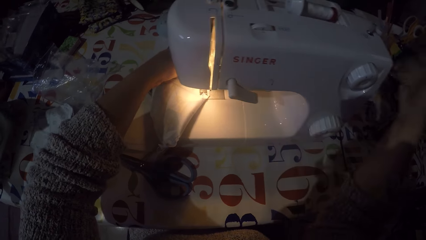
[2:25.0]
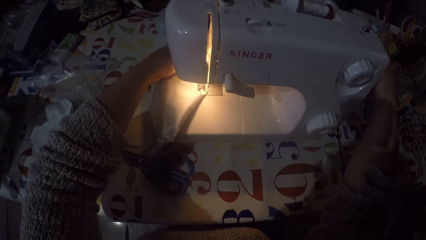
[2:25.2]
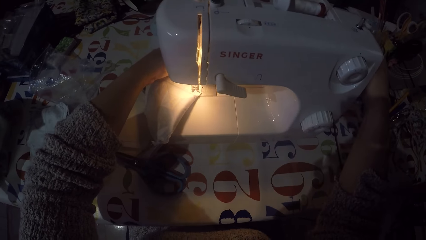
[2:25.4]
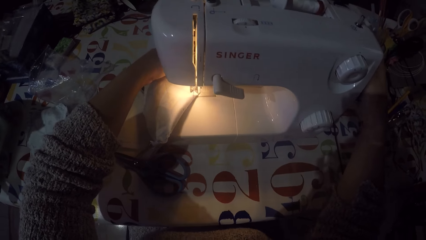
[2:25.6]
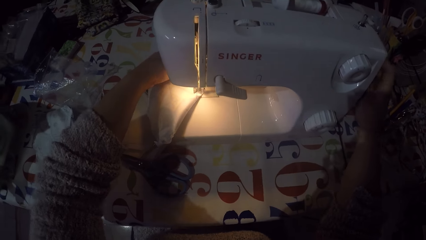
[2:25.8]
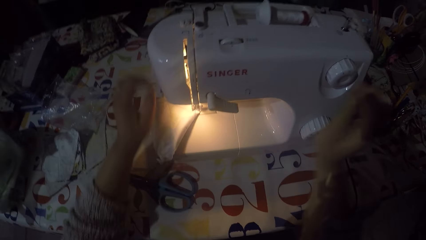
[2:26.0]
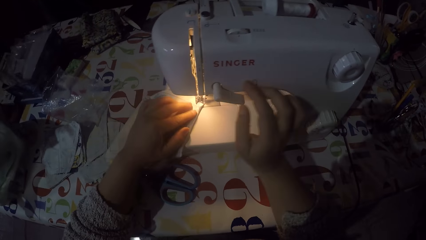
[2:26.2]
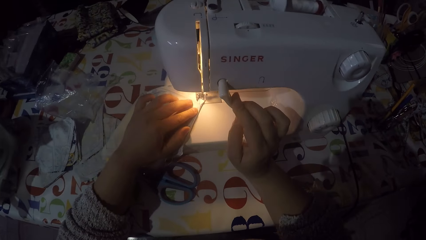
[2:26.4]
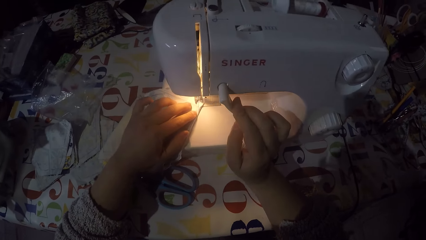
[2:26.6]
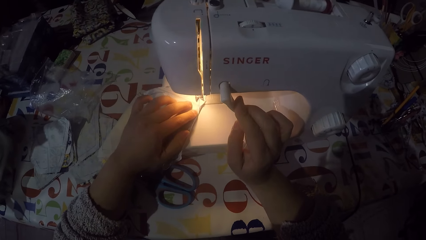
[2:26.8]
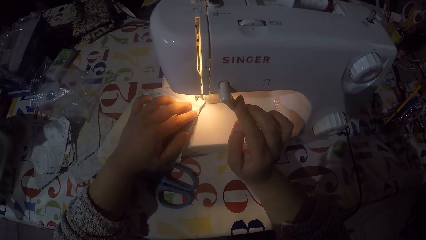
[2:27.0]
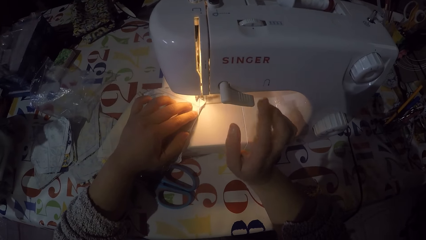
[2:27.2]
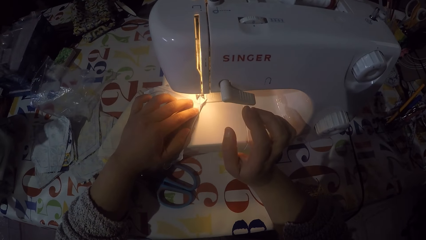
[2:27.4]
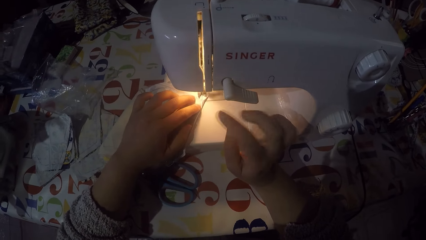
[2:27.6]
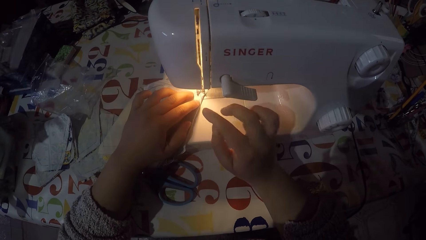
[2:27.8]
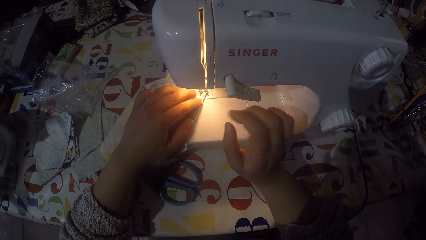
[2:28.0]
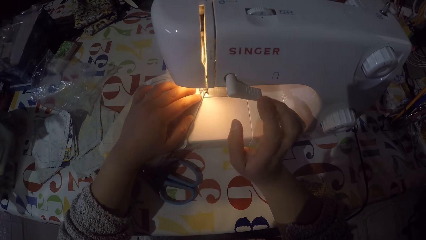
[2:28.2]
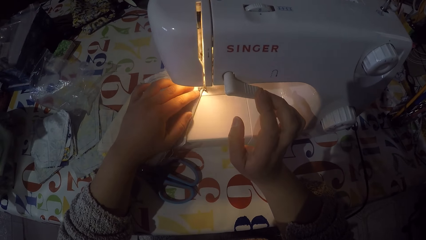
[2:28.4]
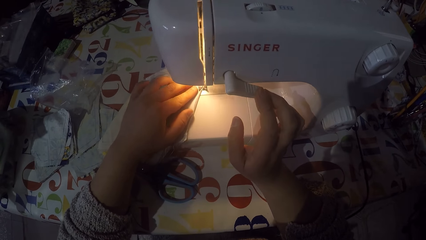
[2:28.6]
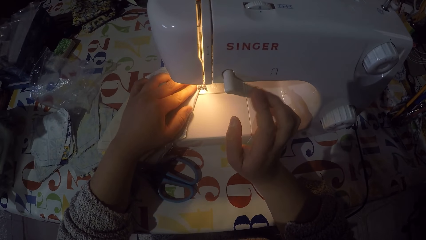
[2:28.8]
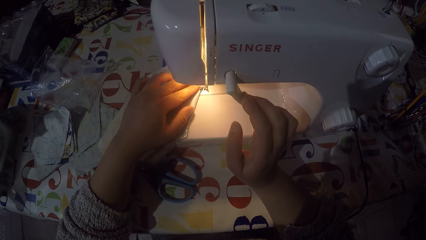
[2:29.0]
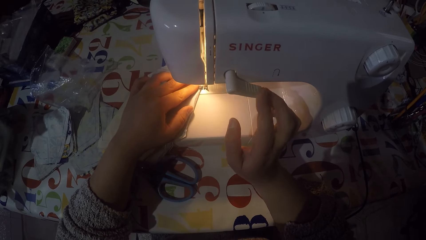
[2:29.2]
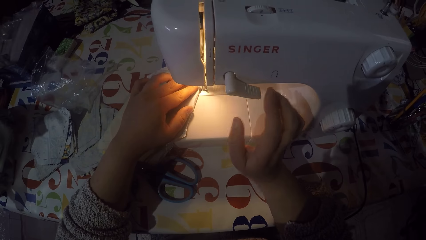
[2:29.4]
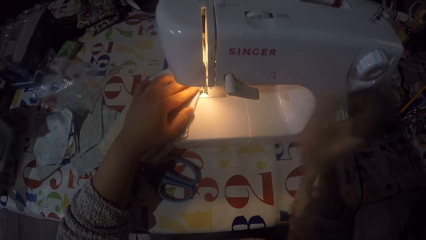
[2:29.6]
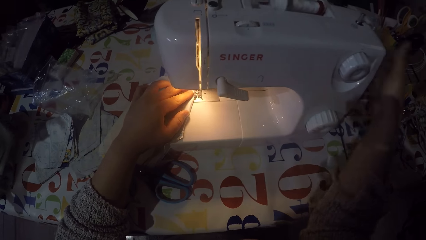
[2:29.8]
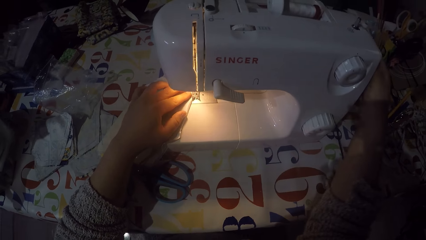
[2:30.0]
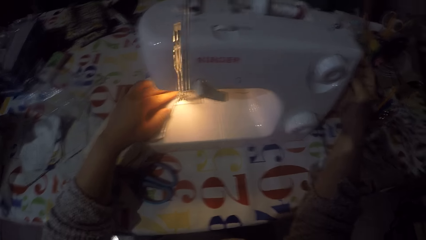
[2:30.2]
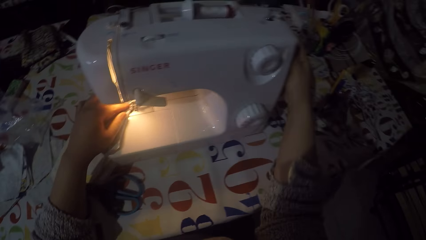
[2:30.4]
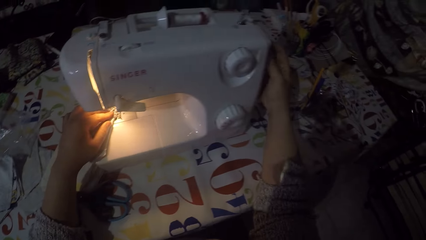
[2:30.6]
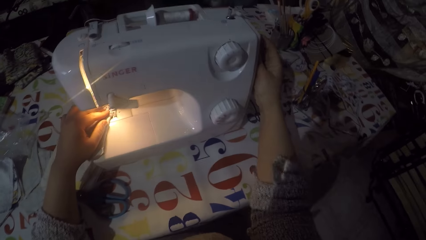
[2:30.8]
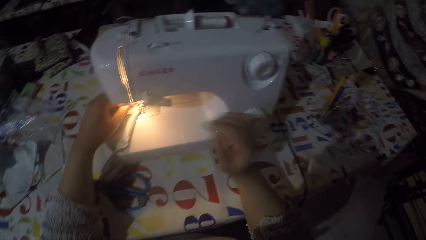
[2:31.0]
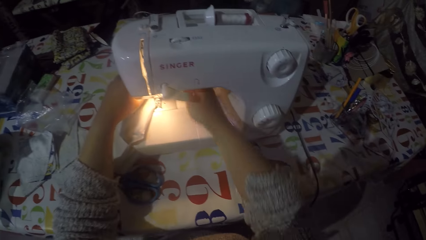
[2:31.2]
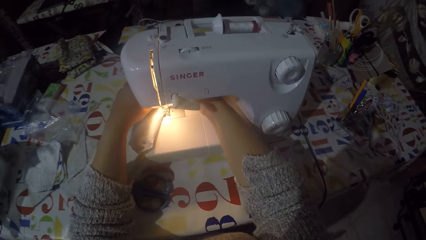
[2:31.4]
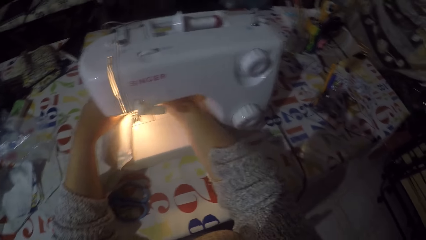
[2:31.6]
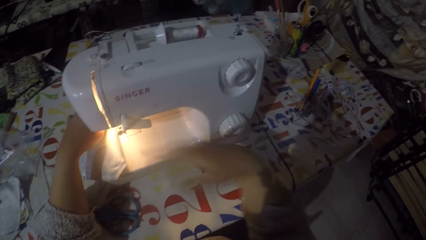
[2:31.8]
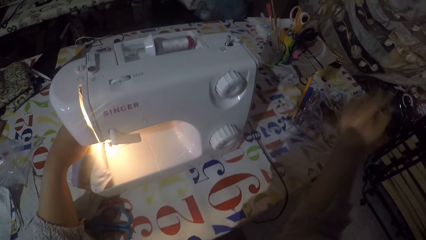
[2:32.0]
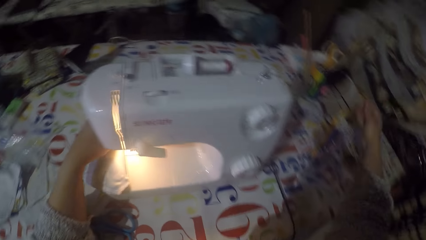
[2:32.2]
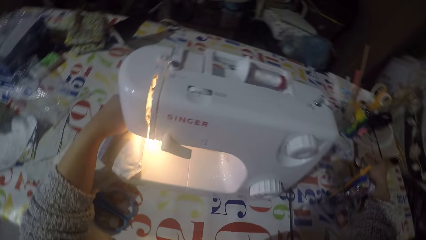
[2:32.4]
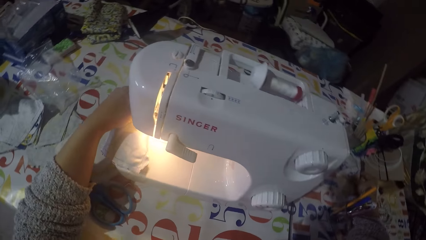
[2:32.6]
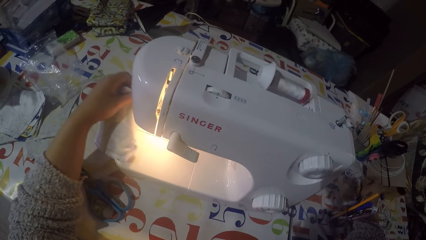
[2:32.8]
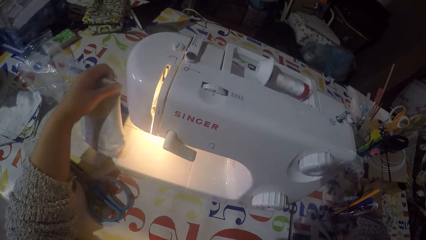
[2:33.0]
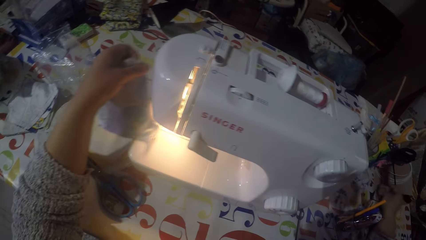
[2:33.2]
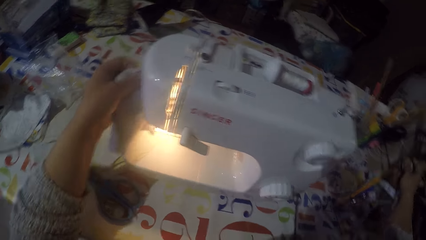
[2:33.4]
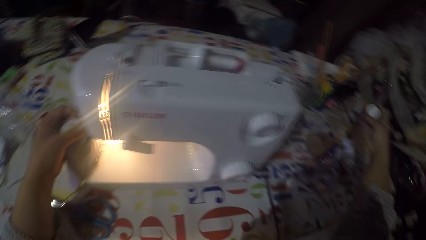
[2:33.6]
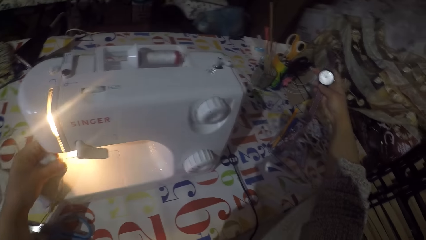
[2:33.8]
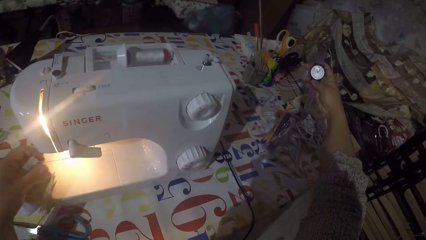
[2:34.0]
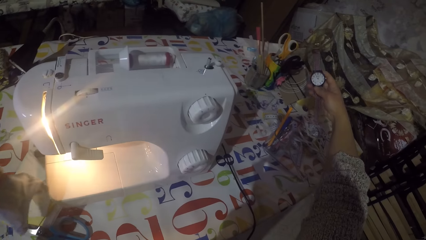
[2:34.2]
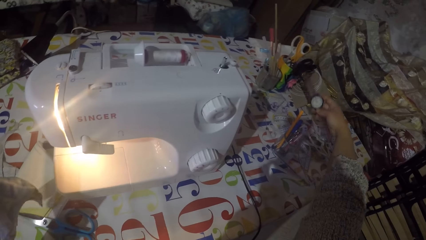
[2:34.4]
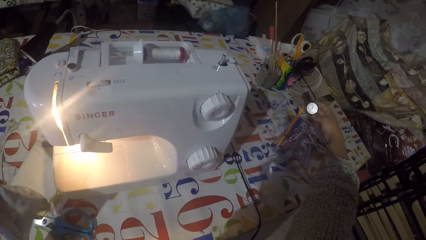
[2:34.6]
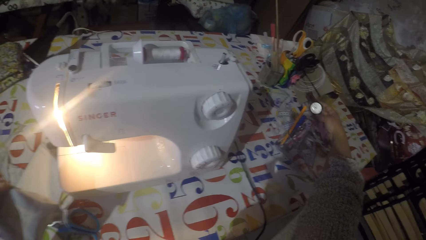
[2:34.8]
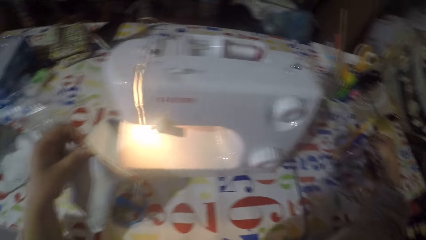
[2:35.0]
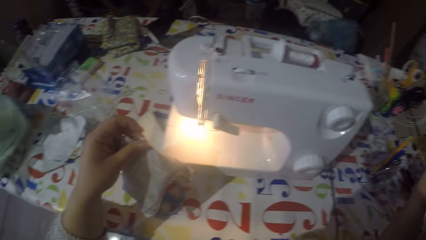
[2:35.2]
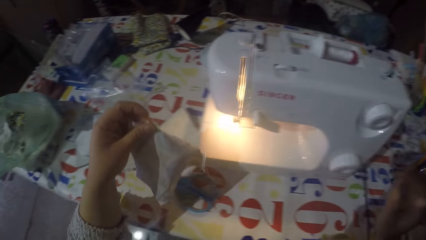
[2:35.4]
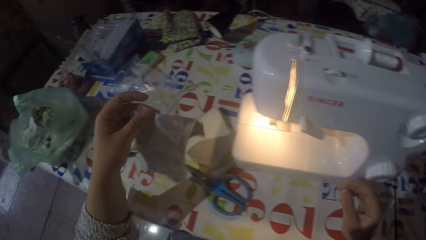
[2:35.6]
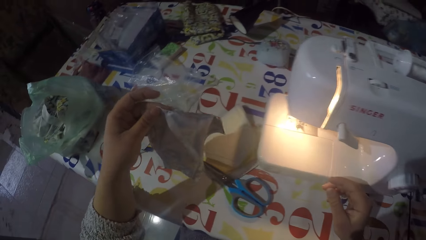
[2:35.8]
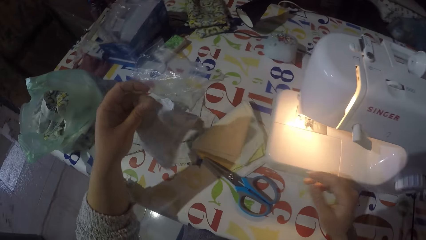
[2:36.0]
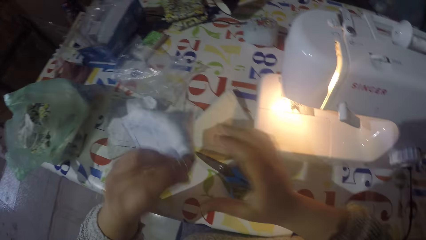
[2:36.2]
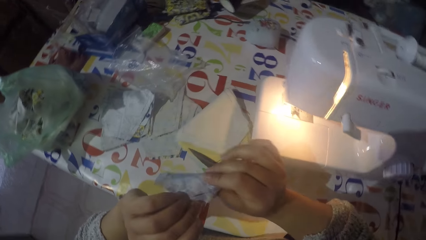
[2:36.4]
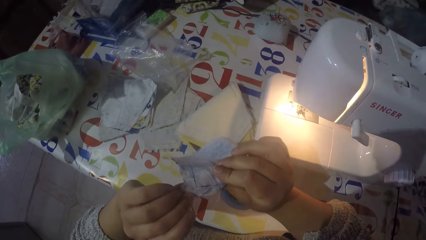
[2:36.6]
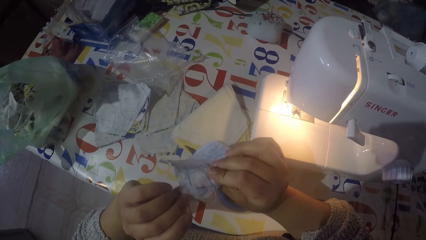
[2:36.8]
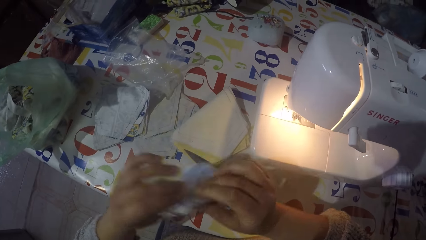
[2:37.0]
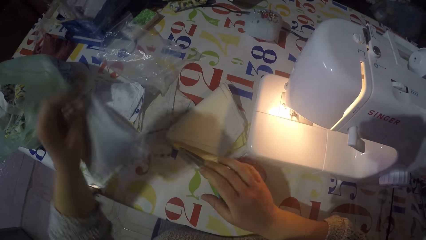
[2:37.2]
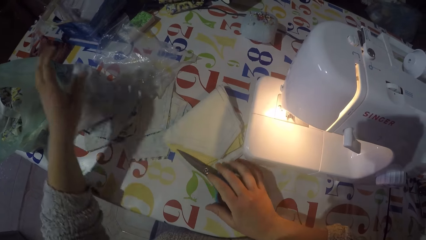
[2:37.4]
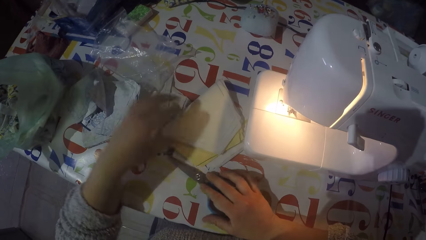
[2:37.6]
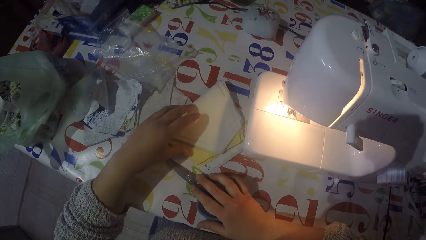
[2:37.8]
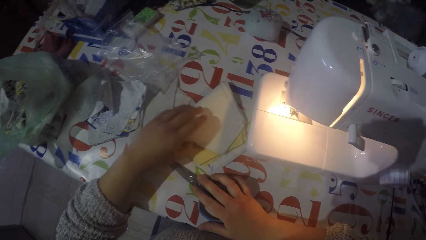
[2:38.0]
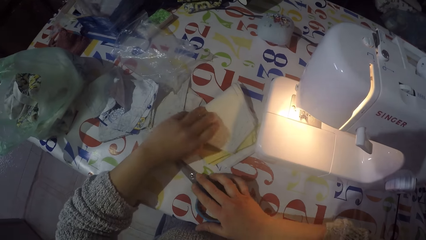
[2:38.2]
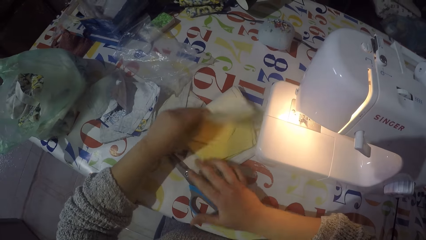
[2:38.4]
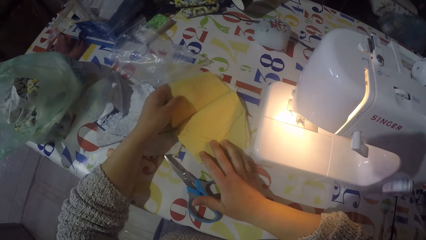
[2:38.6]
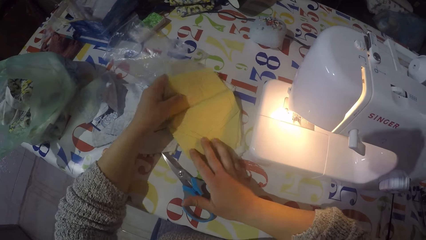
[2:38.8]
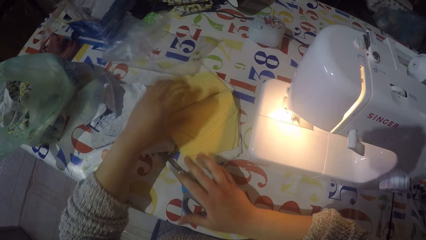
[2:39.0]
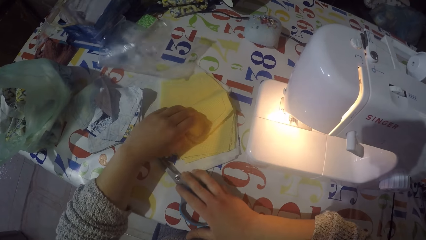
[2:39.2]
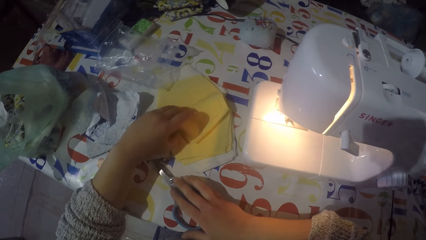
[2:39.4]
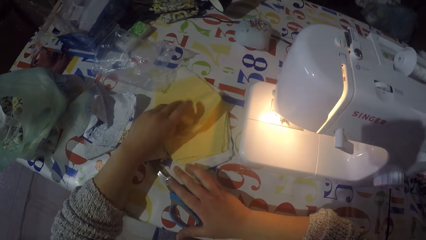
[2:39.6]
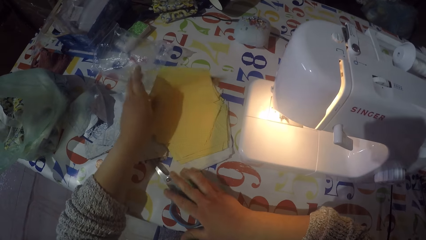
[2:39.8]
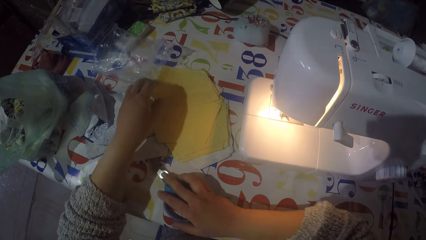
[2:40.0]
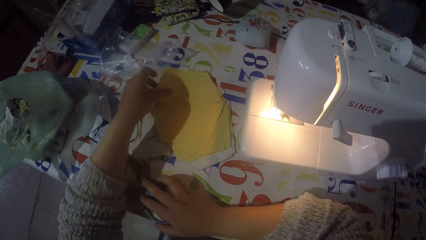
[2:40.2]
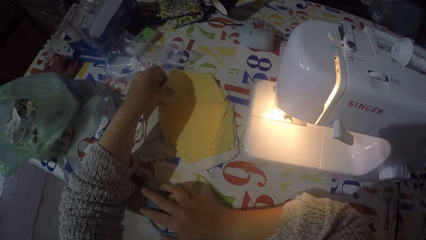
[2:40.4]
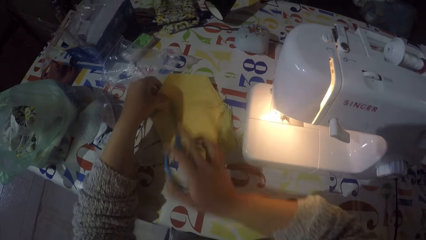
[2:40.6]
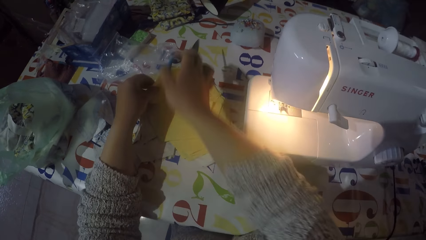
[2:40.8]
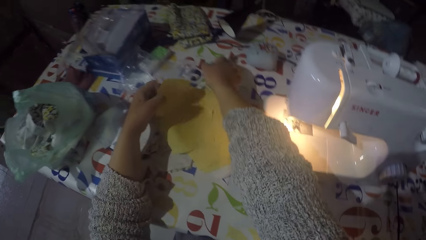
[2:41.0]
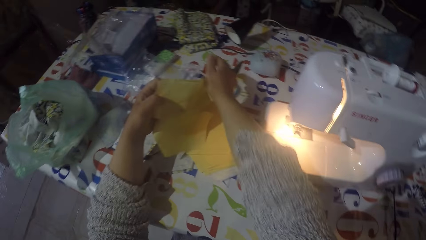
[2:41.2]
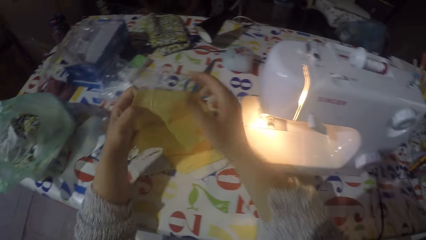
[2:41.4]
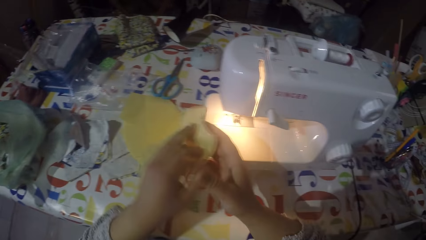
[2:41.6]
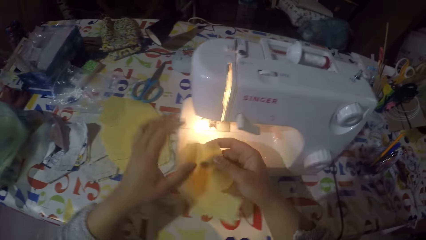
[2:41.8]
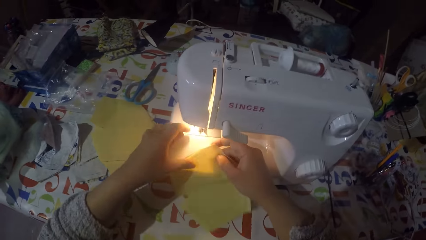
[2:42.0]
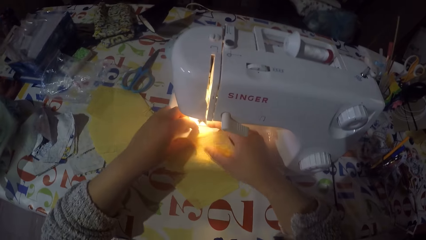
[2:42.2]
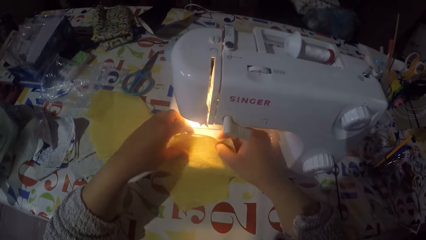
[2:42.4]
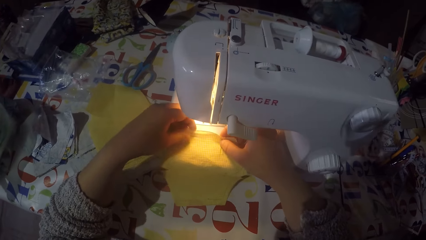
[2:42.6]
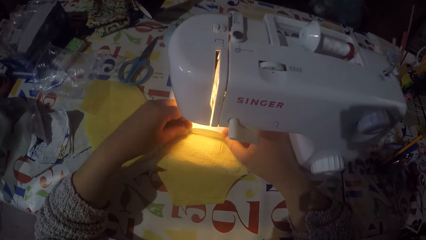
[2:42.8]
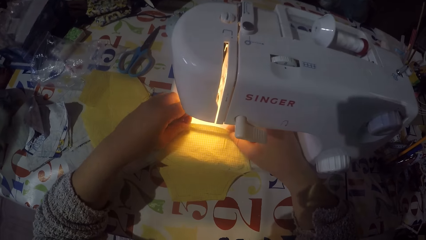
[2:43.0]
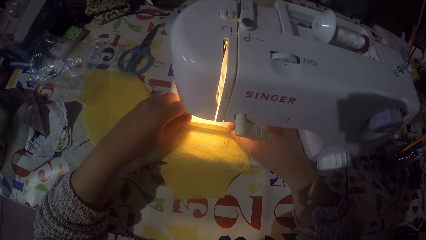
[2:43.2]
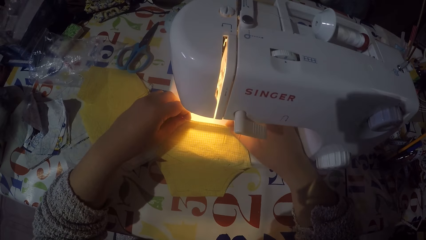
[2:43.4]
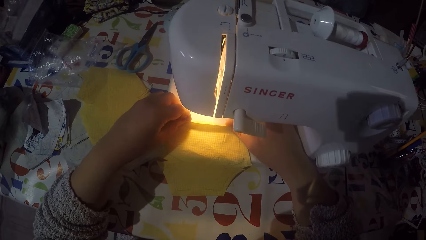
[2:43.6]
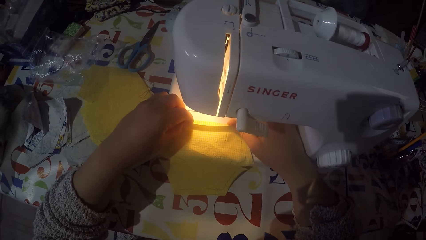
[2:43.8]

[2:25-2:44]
The camera wearer touches the hand wheel with his right hand. He pushes the thread take-up lever down with his right hand. He sews the piece of cloth. He sews the piece of cloth again. He pushes the thread take-up lever down with his right hand. He touches the hand wheel with his right hand. He removes the piece of cloth from the sewing machine. He picks up a watch with his right hand. He looks at the watch. He puts the watch on the table. He looks at the piece of cloth. He holds the piece of cloth with both hands. He puts the piece of cloth with the rest on the table with his left hand. He moves the scissors on the table. He touches the scissors with his right hand. He touches the piece of cloth with his left hand. He unfolds the pieces of cloth. He picks up the scissors. He moves the scissors on the table. He puts the scissors on the table. He picks up a piece of cloth with both hands. He puts the piece of cloth on the sewing machine. He folds the piece of cloth.
